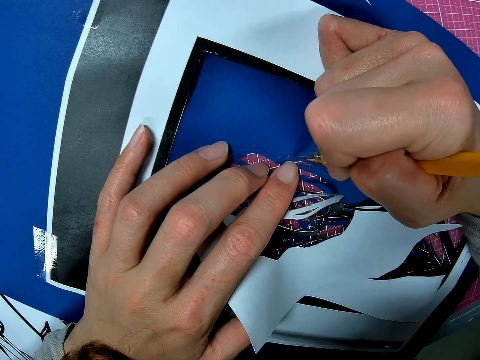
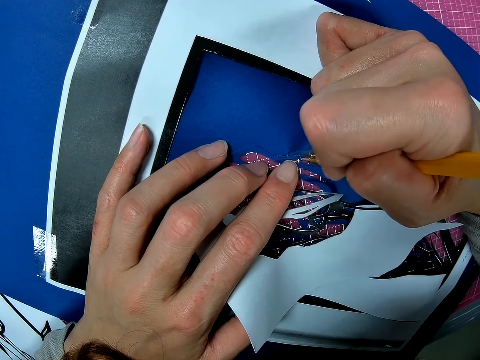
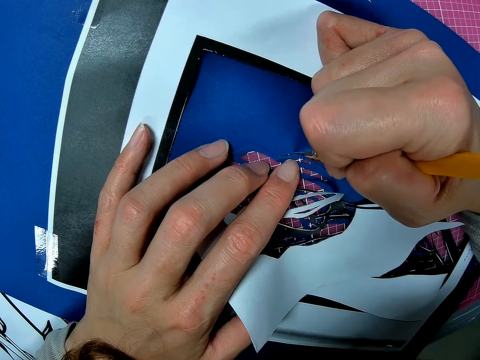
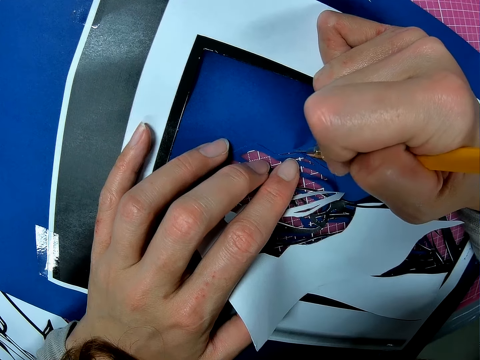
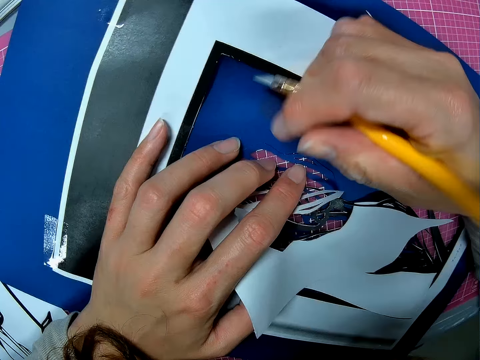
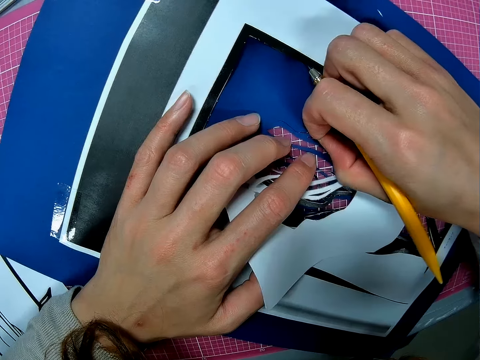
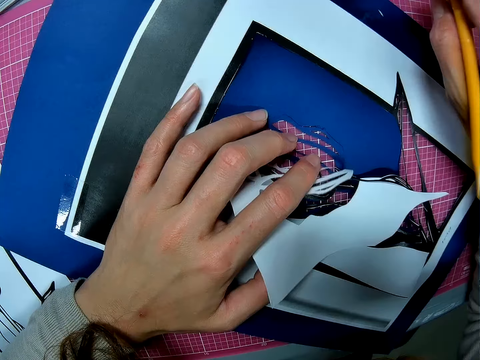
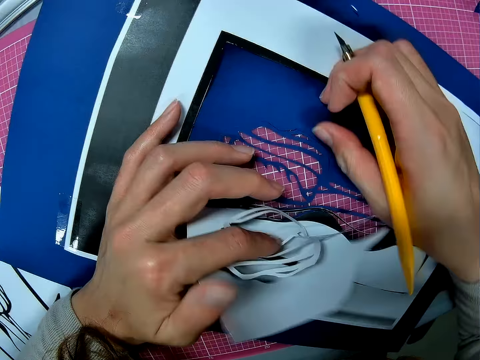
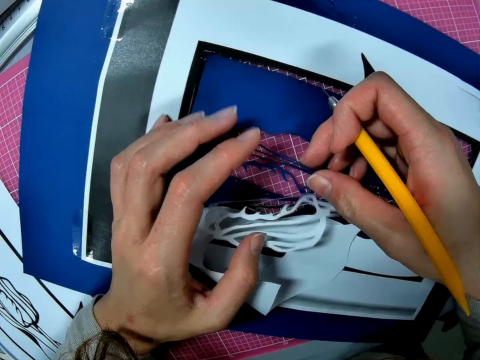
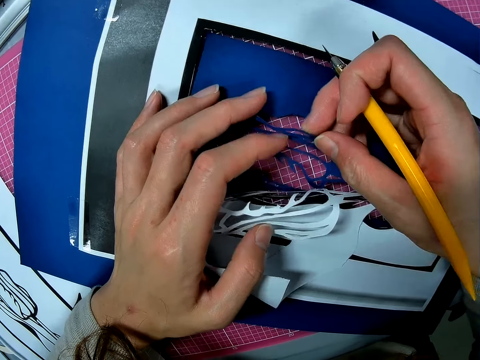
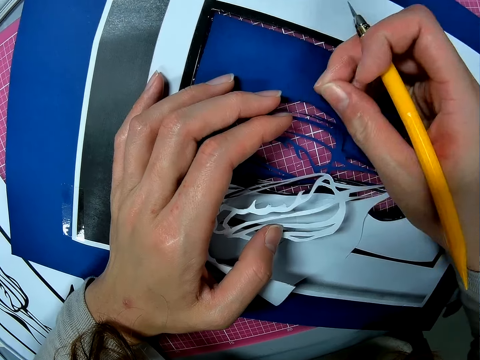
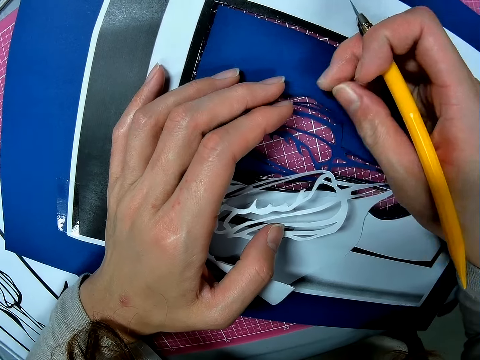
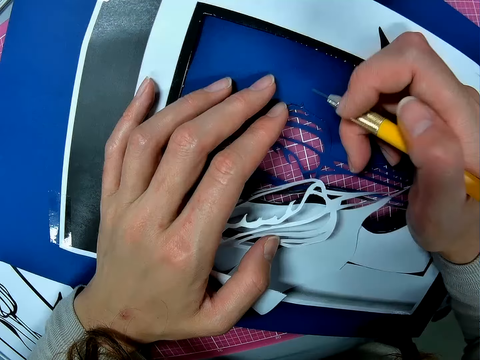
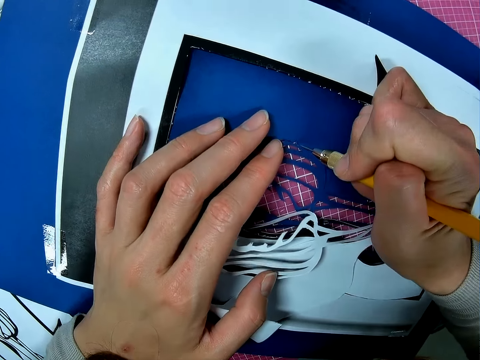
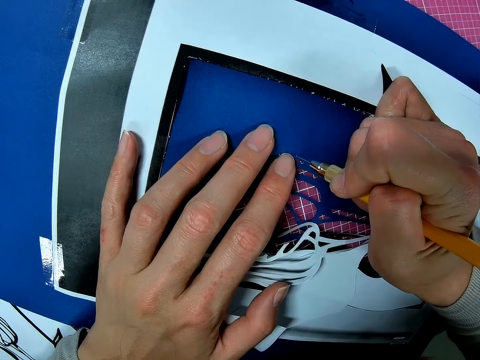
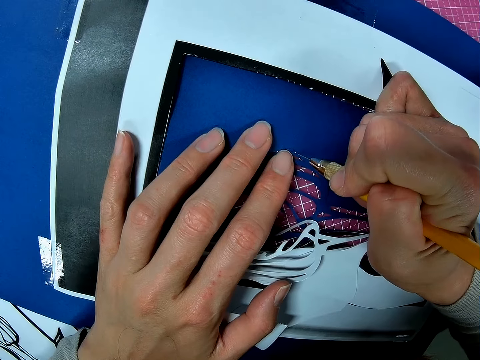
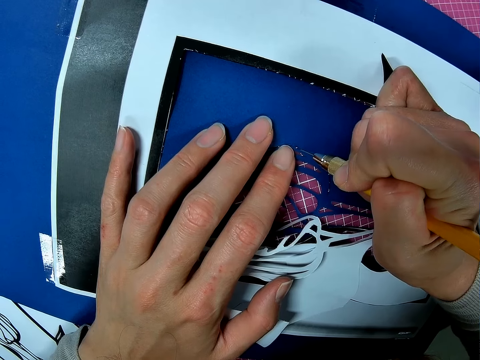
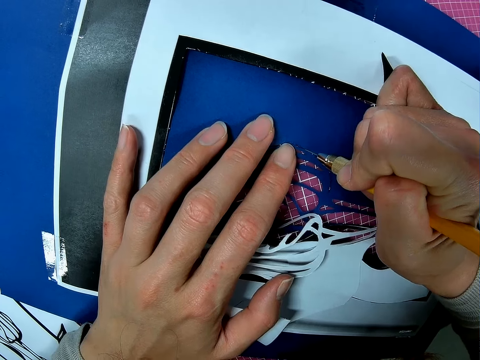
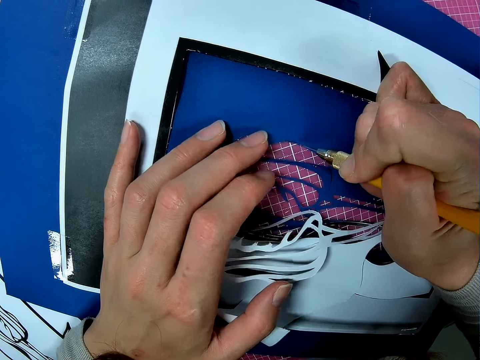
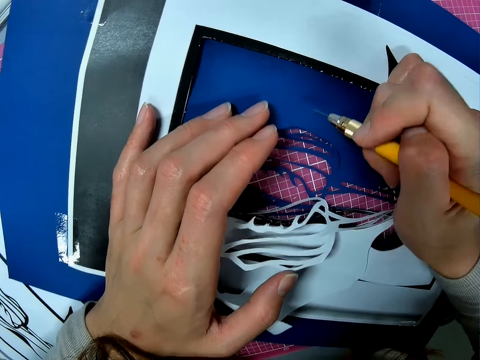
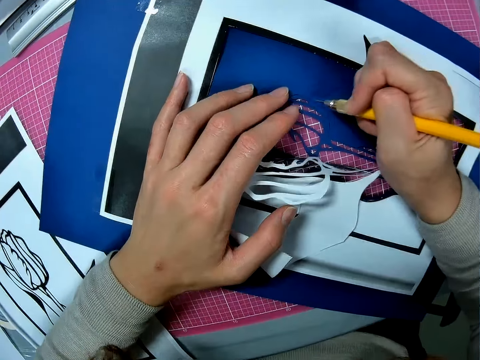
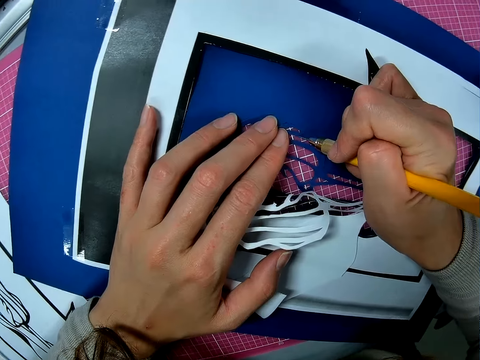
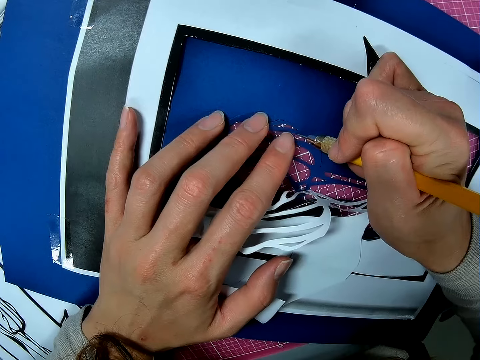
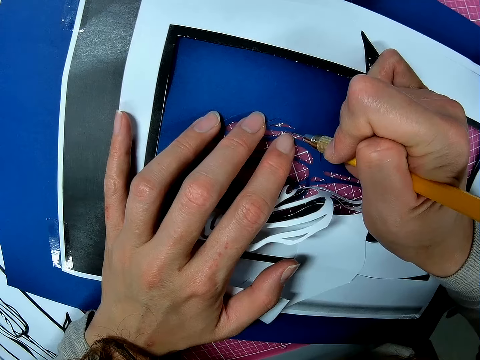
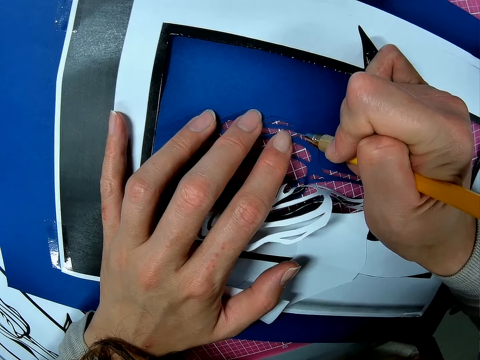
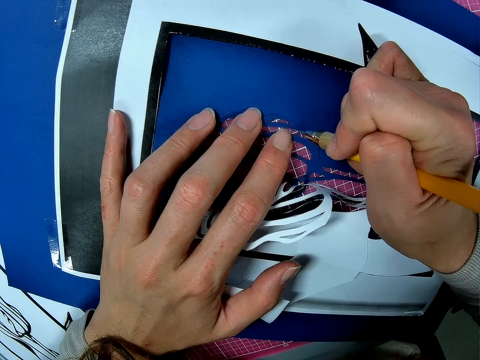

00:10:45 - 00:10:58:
The camera wearer picks up something. They adjust a paper. They pick up a paper cutting sketch. They cut the paper with a craft knife.

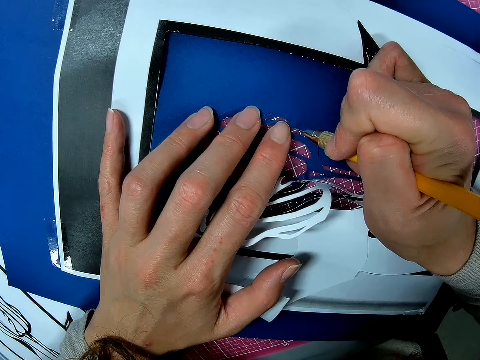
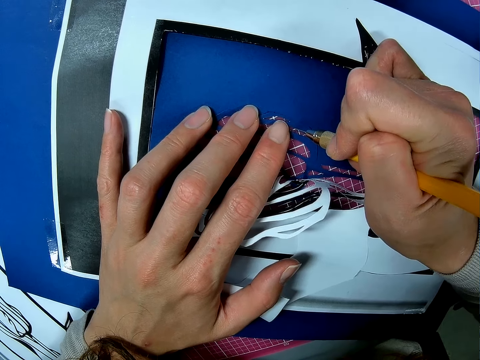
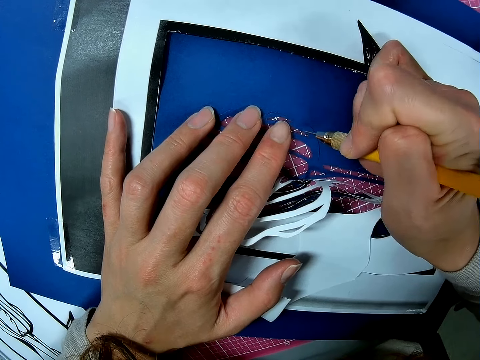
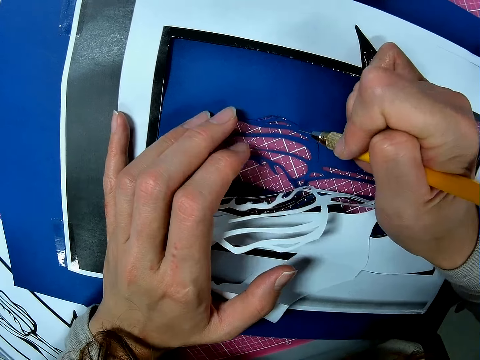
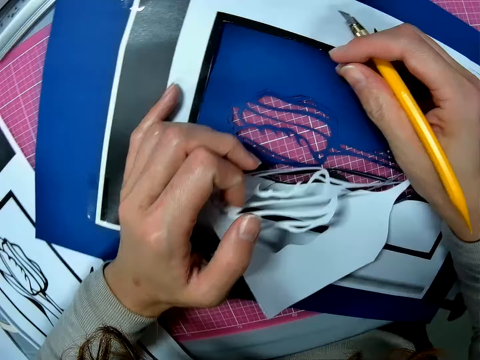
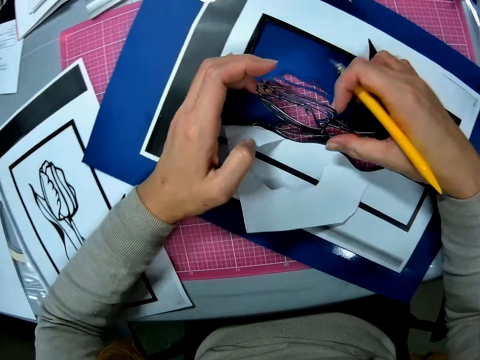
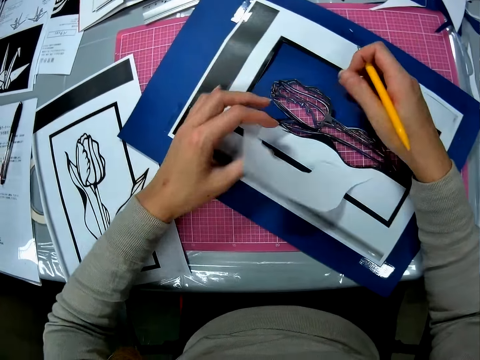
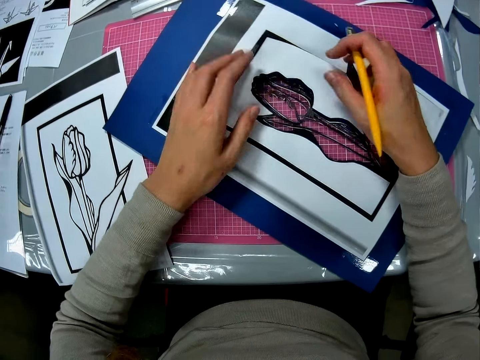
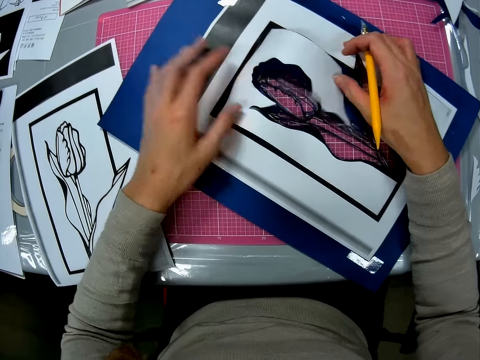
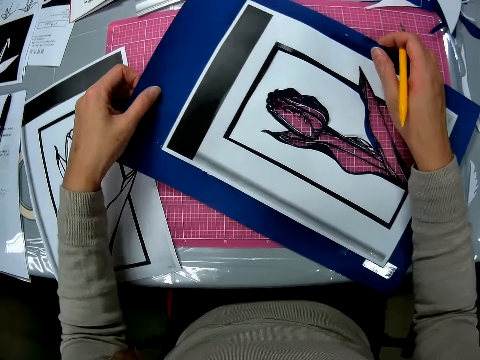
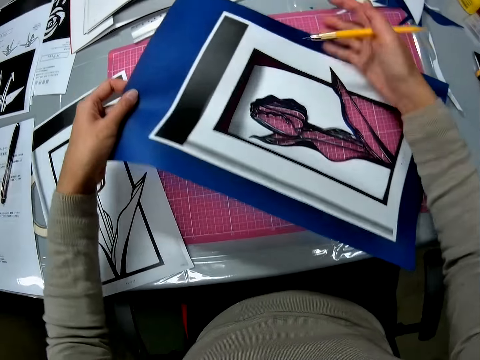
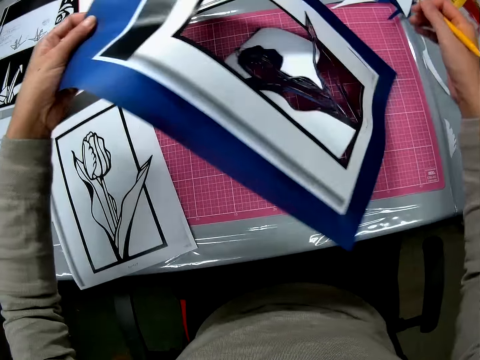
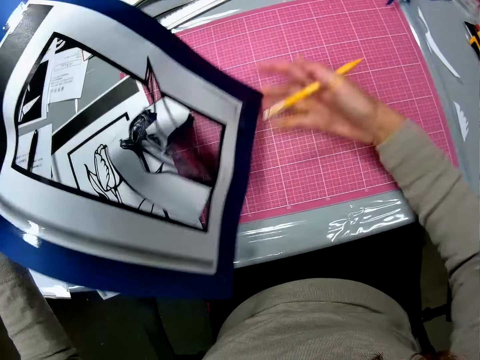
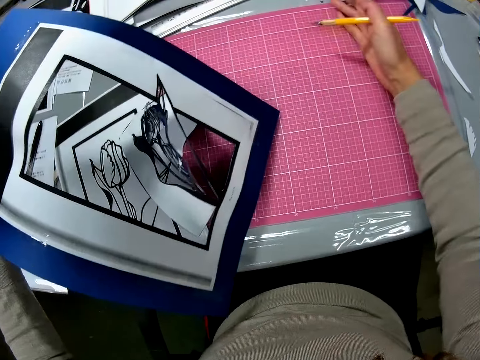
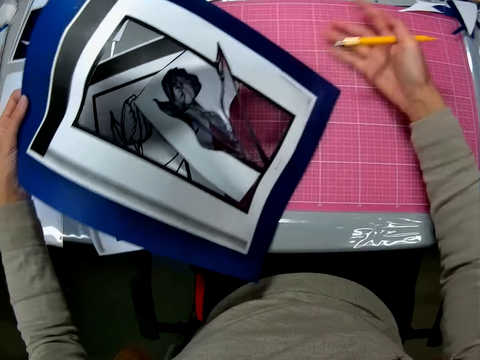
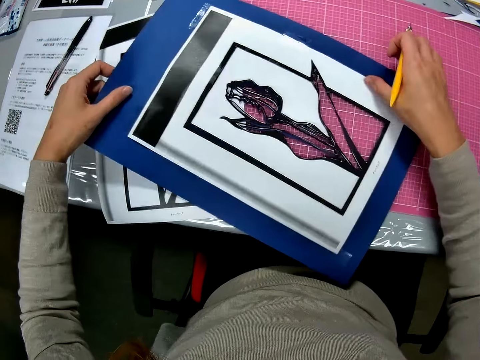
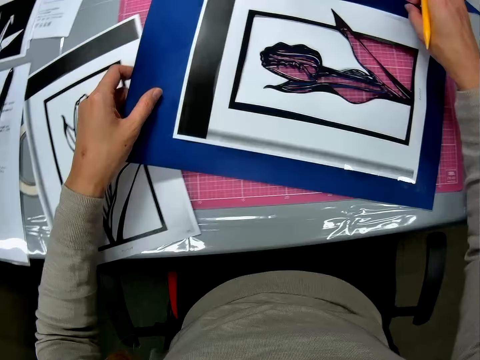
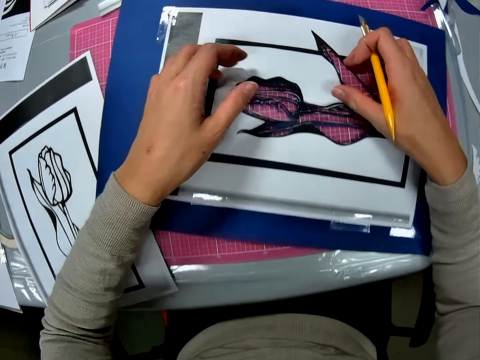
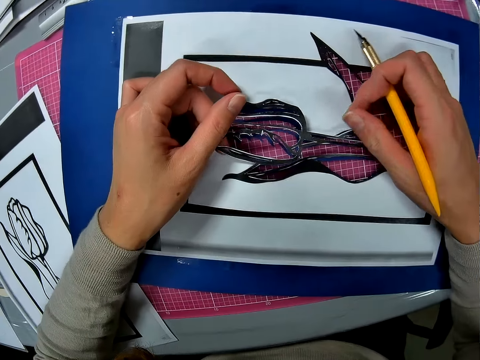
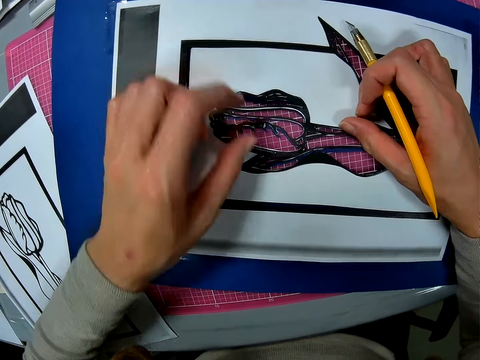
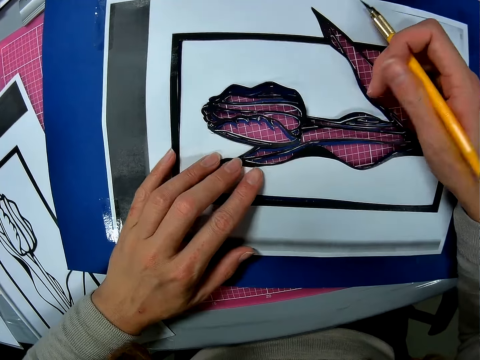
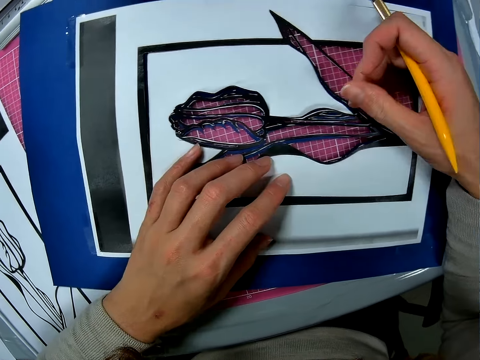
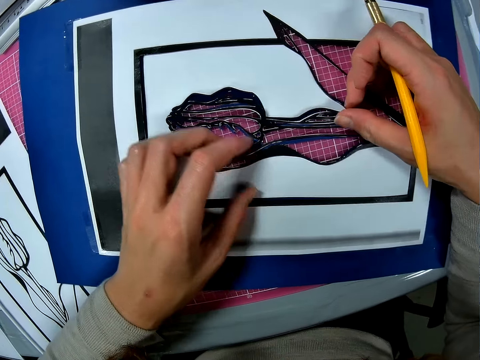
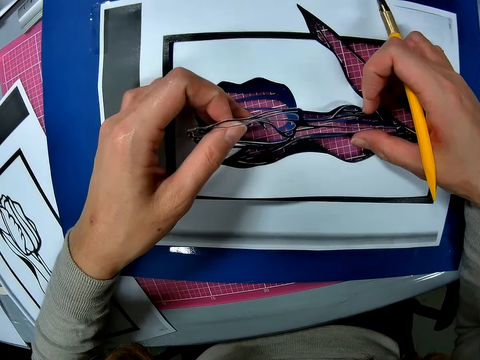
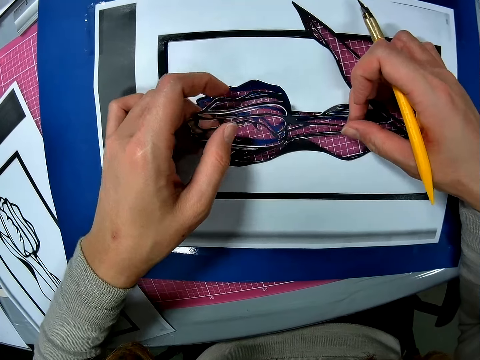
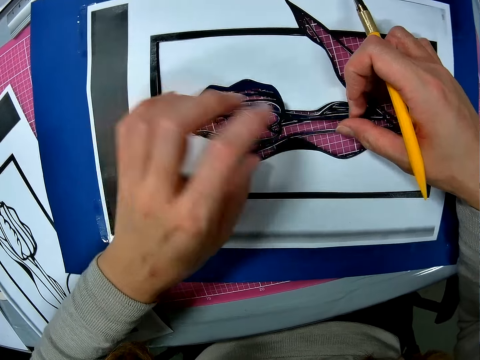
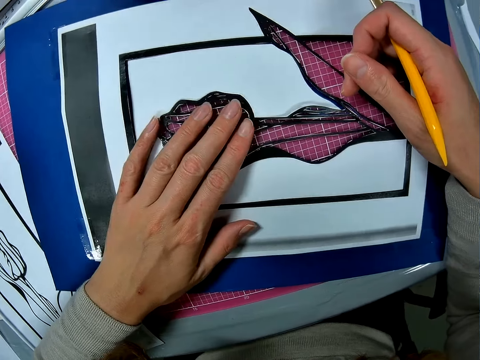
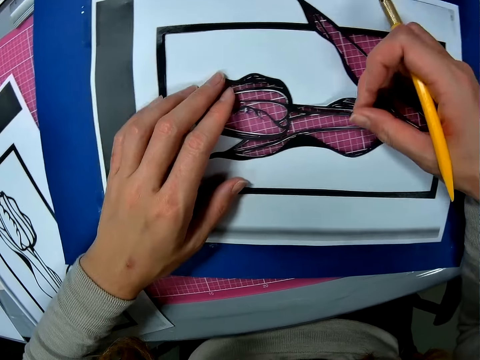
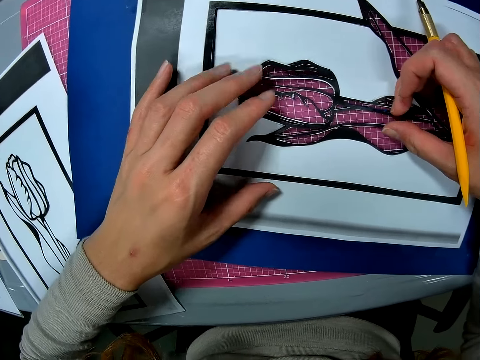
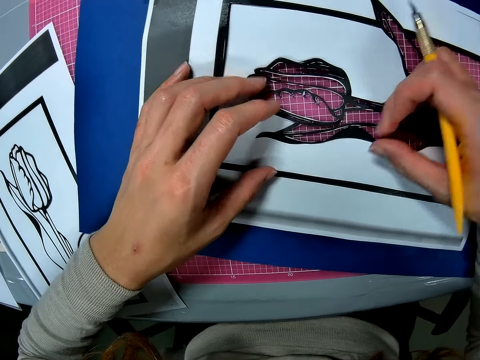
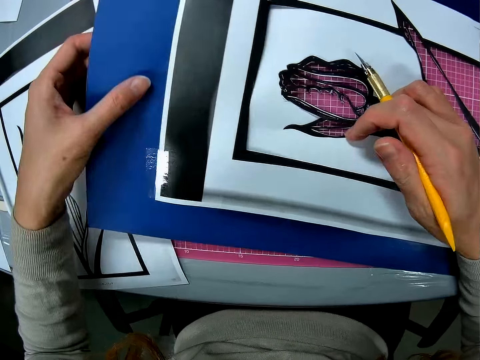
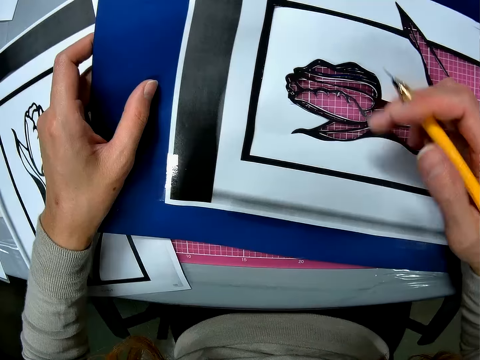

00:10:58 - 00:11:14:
The camera wearer holds a paper cutting sketch. He adjusts a paper. He flips the paper. He holds the paper with both hands. He lifts the paper. He shakes the paper. He wipes the cutting mat with his hand. He puts the paper on the cutting mat and drags the paper on the cutting mat. He adjusts the paper. He picks up the paper cutting sketch. He holds the paper with both hands. He picks up the paper cutting sketch. He pulls his hand off the paper cutting sketch. He aligns the paper cutting sketch. He holds the paper cutting sketch with both hands. He lifts the paper.
